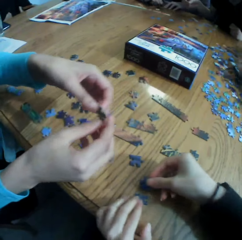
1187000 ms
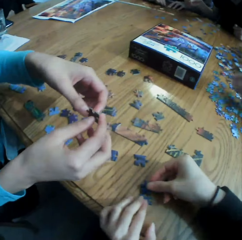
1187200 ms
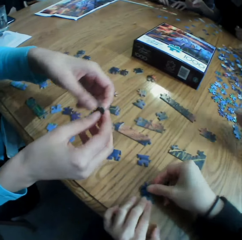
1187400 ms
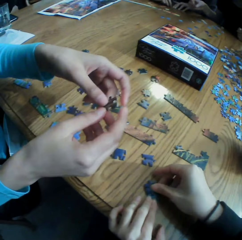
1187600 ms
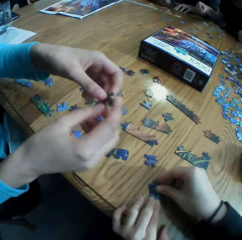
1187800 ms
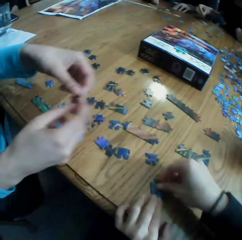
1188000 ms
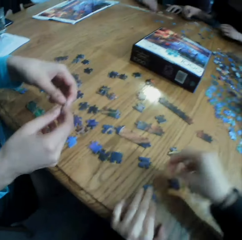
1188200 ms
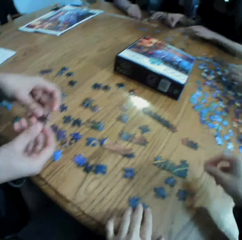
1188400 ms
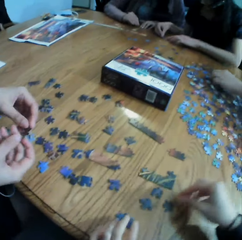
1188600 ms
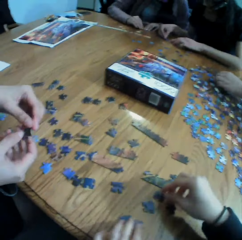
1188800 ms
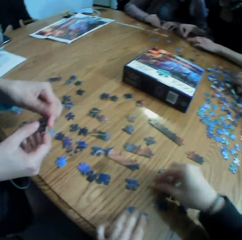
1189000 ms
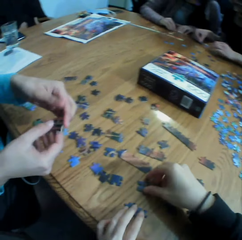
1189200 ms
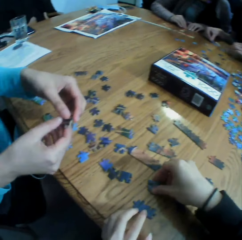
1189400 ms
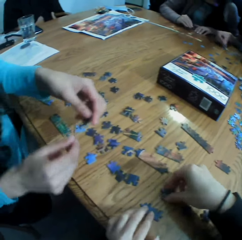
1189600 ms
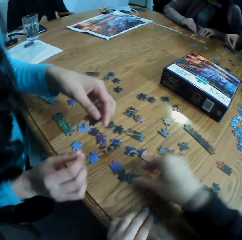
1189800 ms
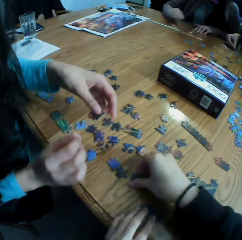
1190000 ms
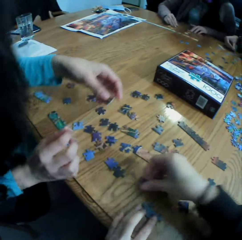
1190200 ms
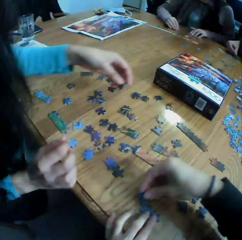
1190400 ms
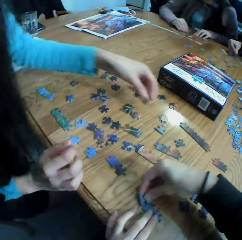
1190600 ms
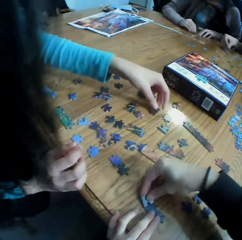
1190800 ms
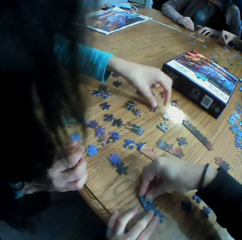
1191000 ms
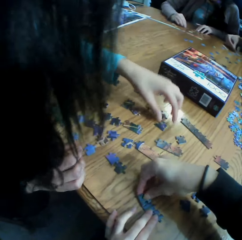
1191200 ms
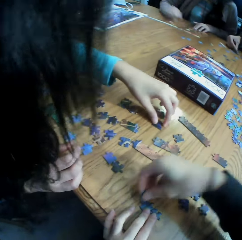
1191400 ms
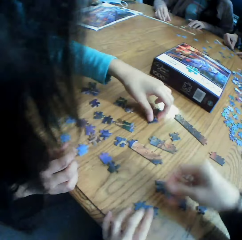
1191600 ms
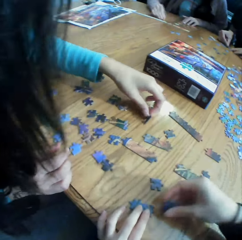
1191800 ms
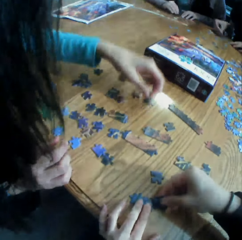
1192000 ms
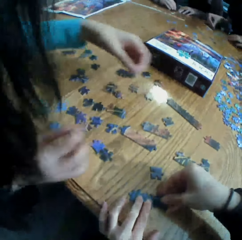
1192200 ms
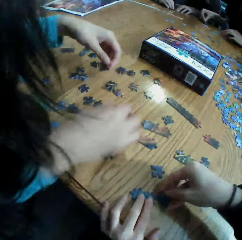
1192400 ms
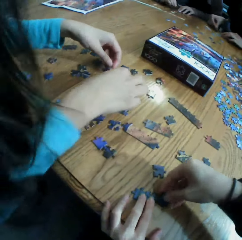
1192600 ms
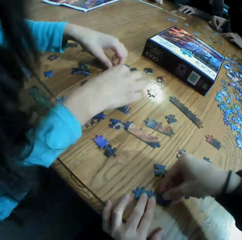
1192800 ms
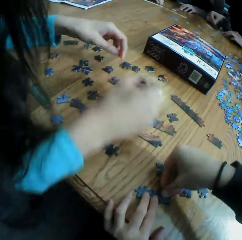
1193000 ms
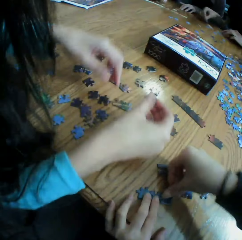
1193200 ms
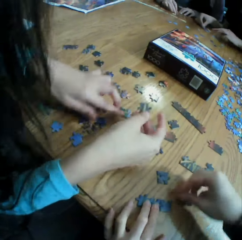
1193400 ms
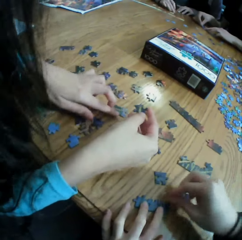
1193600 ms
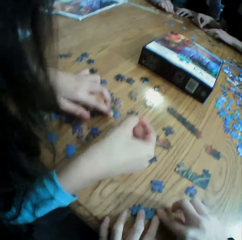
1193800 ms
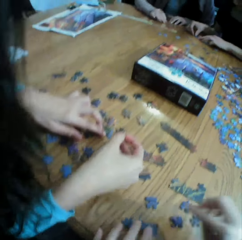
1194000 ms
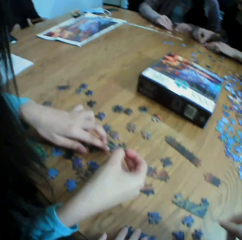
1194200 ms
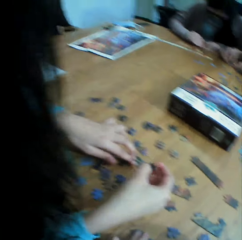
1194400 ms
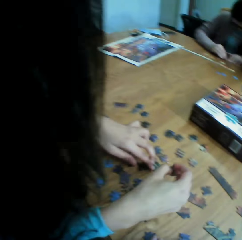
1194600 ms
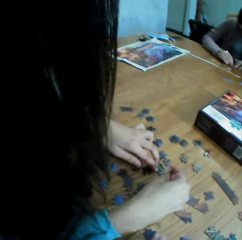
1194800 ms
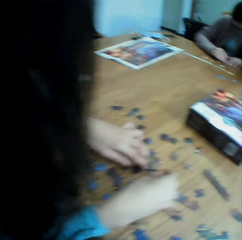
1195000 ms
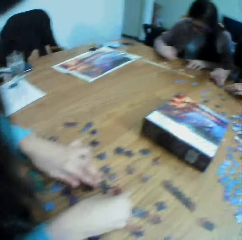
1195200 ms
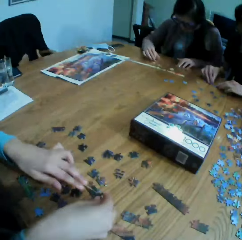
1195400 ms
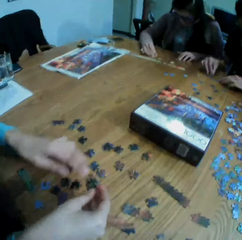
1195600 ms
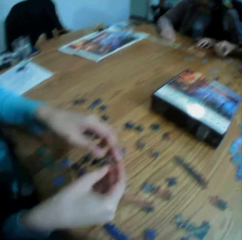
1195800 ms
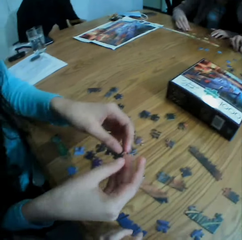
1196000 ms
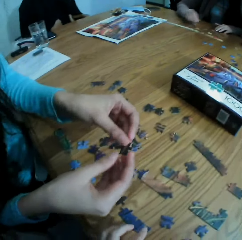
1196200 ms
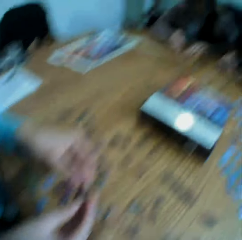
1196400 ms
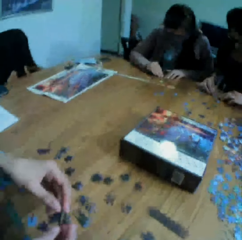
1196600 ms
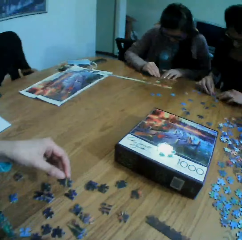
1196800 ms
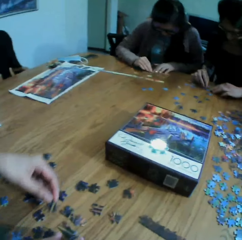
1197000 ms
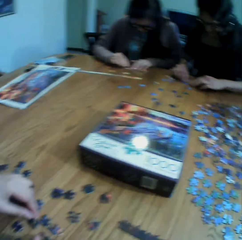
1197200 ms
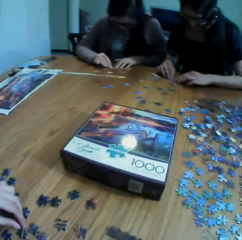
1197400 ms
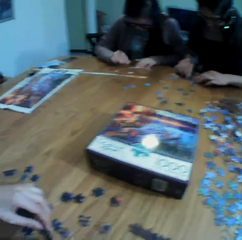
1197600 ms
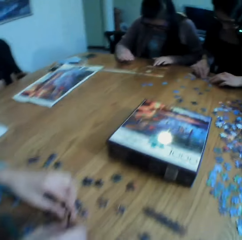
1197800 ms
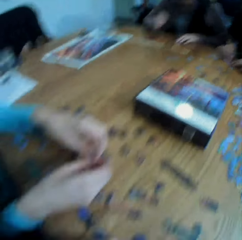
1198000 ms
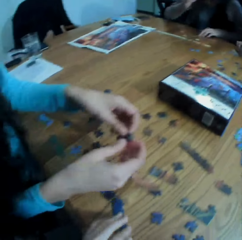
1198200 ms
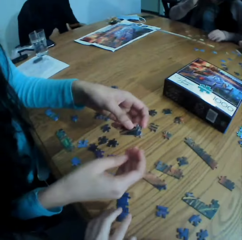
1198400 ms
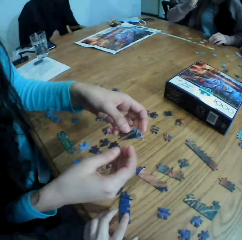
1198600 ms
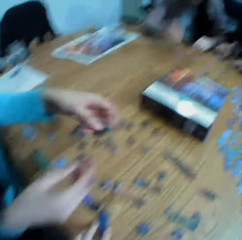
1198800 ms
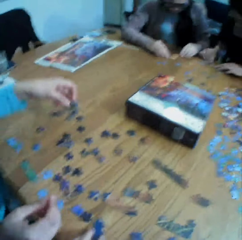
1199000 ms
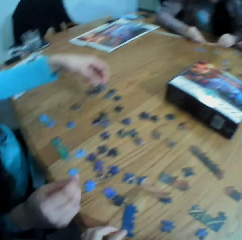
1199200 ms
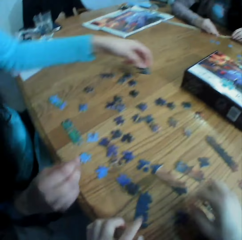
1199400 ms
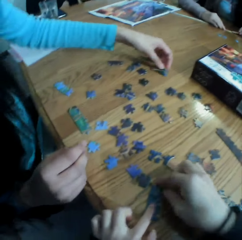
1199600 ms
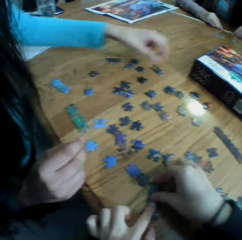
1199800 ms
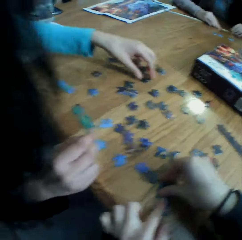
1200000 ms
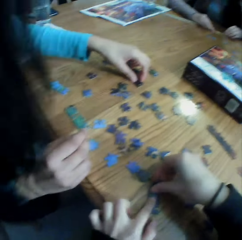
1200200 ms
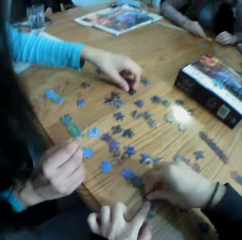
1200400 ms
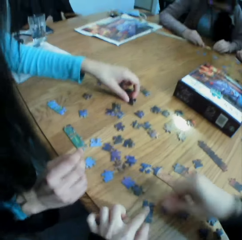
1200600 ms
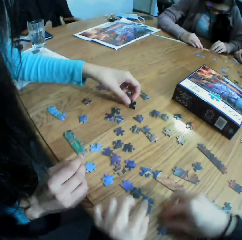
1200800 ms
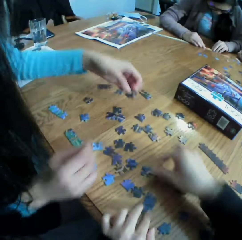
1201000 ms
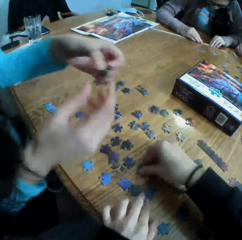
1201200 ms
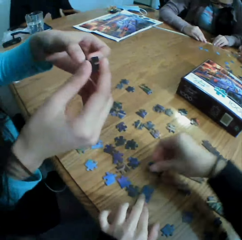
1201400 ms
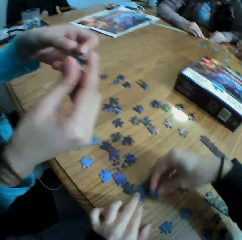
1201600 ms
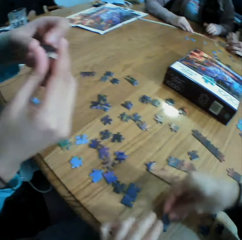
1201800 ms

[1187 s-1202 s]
The camera wearer speaks to a woman. They move the hand on the table. They take a puzzle. They join the puzzle. They look at the table. They look at the colleagues. They move the puzzles on the table. They join the puzzles.

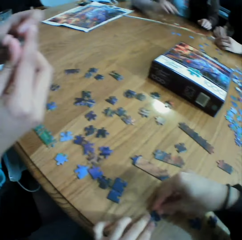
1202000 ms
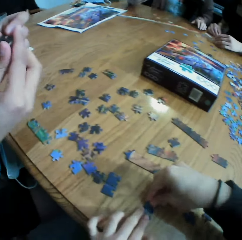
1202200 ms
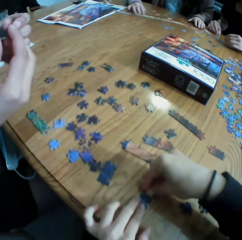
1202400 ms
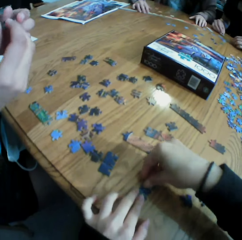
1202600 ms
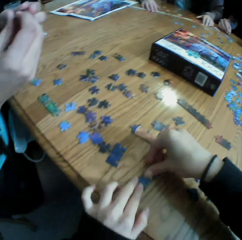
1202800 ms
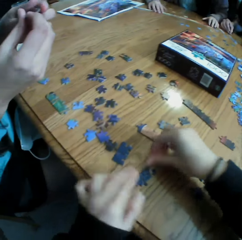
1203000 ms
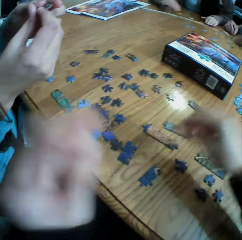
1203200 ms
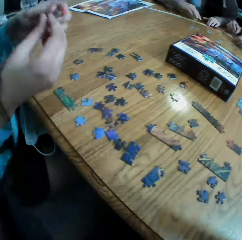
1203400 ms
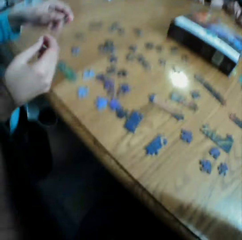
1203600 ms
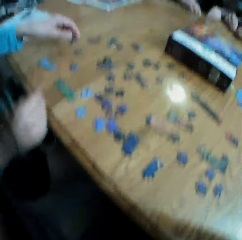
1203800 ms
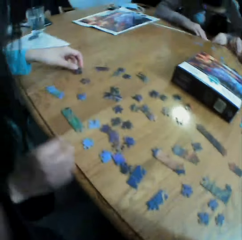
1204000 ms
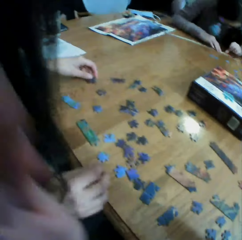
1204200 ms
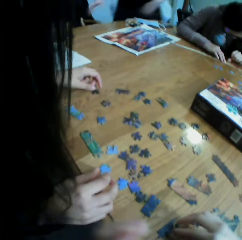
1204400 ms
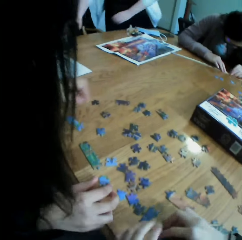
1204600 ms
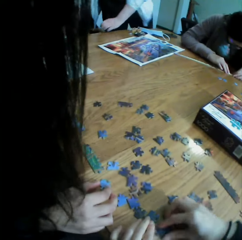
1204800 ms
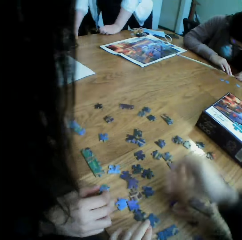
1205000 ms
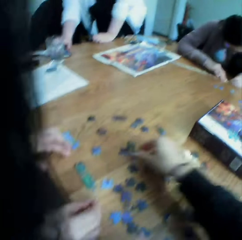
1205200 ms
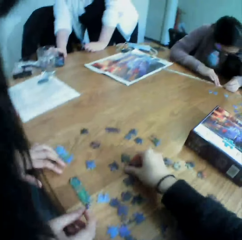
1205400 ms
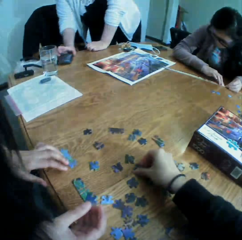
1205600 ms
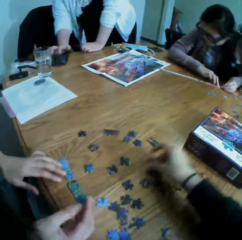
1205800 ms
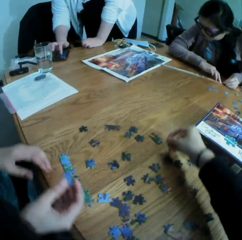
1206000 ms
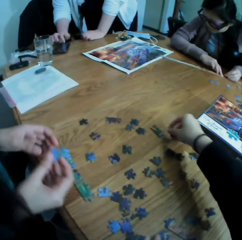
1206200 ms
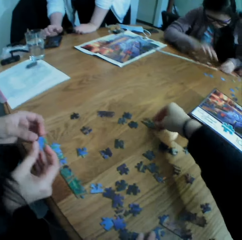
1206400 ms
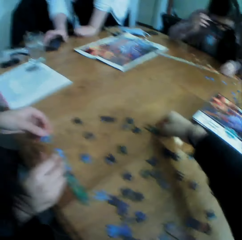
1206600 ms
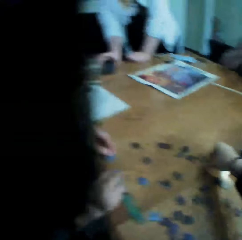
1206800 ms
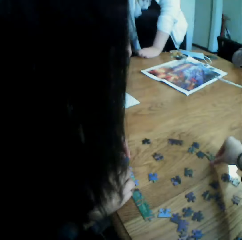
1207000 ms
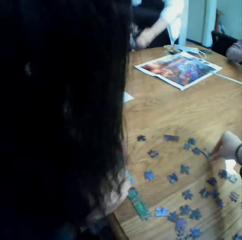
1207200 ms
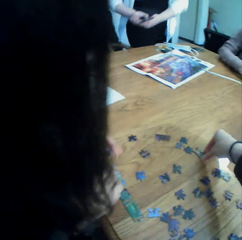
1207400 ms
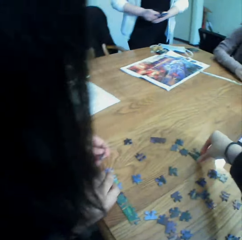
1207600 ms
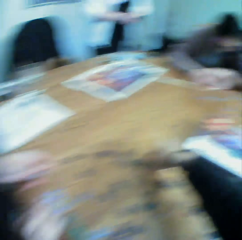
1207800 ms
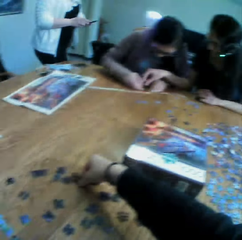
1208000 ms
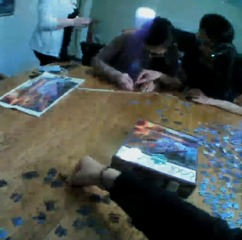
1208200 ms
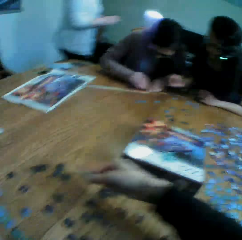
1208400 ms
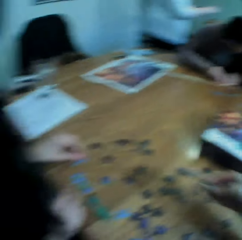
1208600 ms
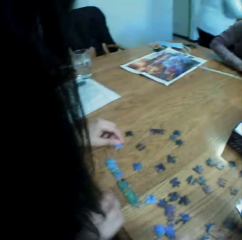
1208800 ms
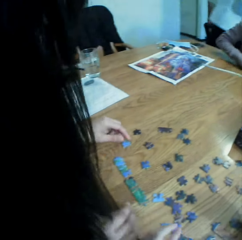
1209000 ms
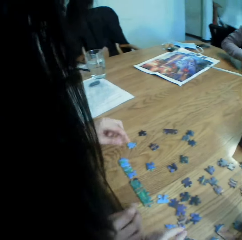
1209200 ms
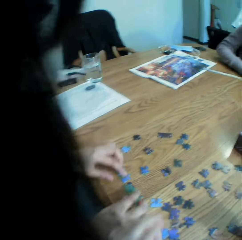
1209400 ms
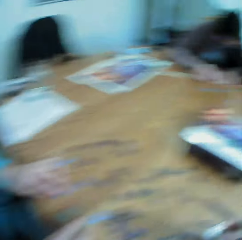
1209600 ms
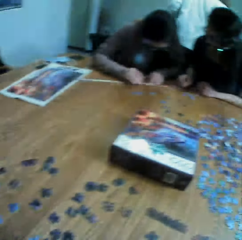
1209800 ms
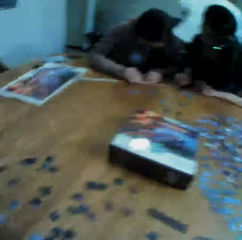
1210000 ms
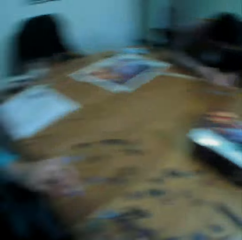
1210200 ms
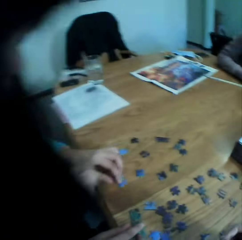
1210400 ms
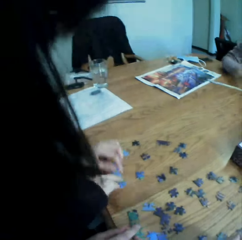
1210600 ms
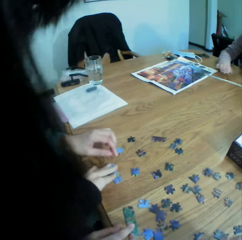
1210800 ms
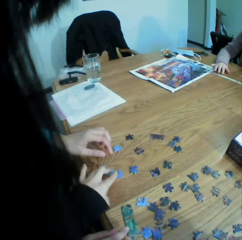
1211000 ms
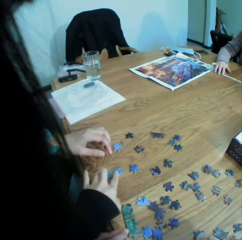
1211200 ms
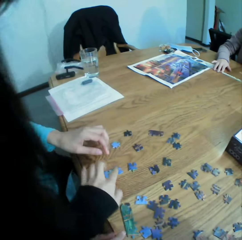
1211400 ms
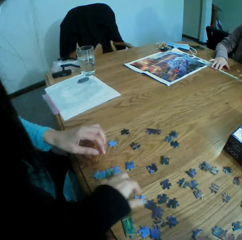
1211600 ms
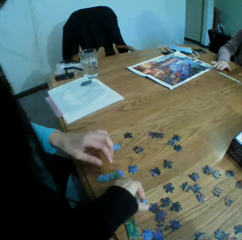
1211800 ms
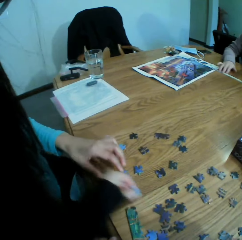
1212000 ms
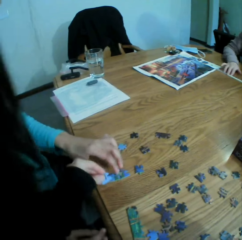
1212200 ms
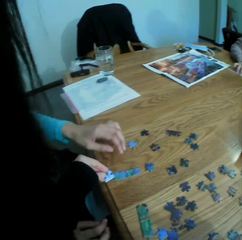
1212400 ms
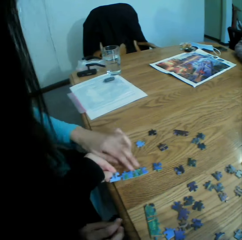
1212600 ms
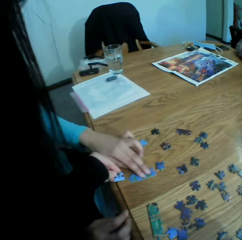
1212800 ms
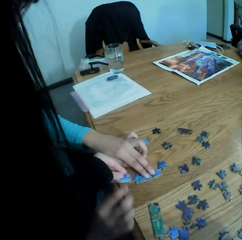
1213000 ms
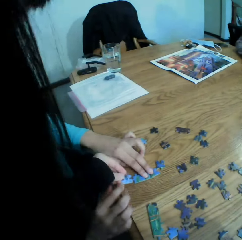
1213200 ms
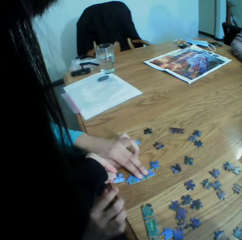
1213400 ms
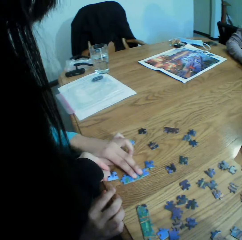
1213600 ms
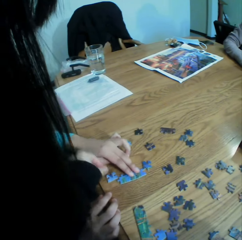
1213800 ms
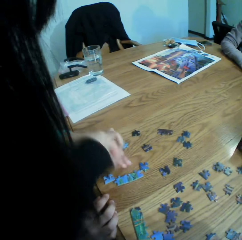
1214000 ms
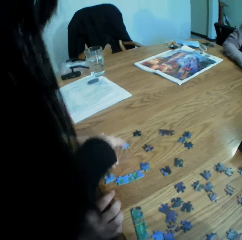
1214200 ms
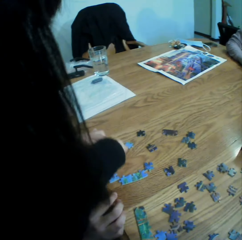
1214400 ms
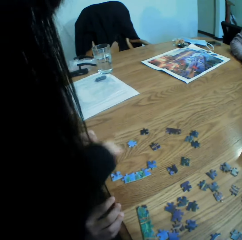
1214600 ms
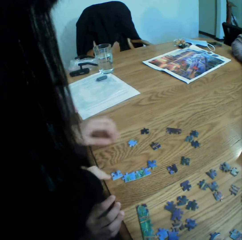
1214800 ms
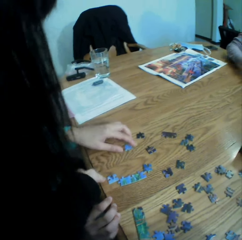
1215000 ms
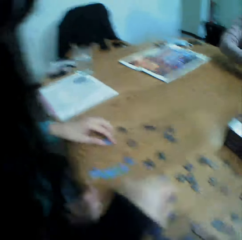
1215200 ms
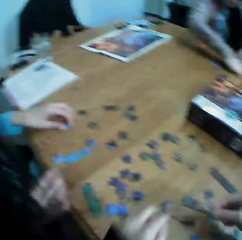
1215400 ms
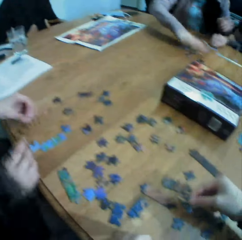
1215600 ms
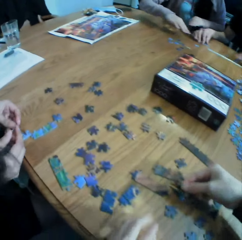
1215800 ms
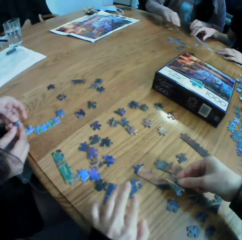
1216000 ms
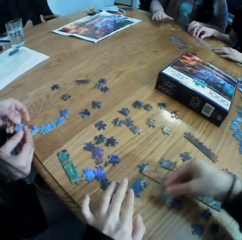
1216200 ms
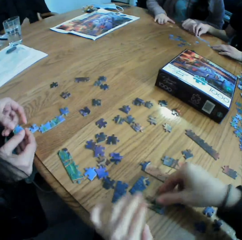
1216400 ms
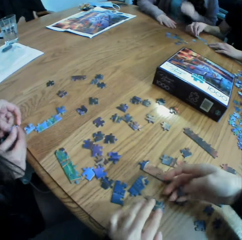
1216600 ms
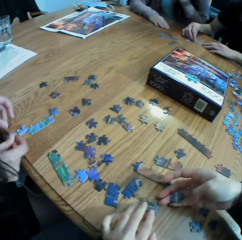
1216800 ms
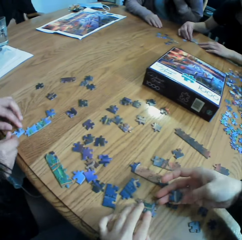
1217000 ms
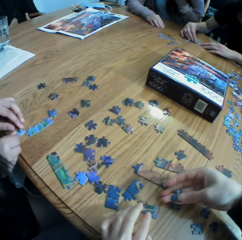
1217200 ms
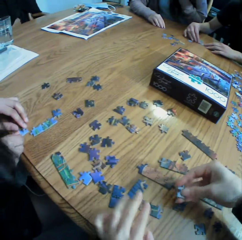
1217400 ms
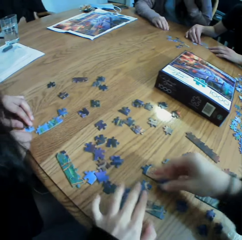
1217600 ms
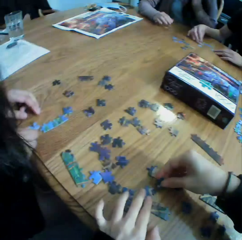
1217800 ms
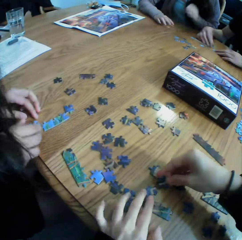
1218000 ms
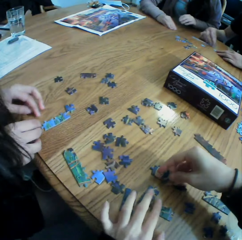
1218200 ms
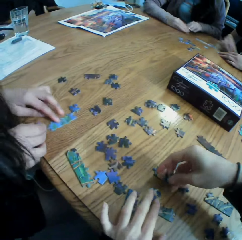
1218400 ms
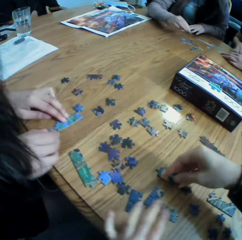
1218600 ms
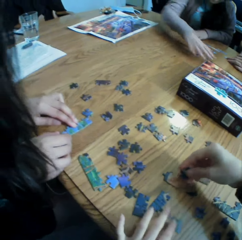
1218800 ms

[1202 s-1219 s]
The camera wearer takes the puzzle. They adjust the camera. They take the puzzle. They play the jigsaw puzzle with a lady and talk. They look at the table. They turn the puzzle on the table. They join the puzzle. The lady holds the puzzle. The camera wearer takes the puzzle. They put the puzzle on the table. They look at the puzzle on the hand. They join the puzzle.
